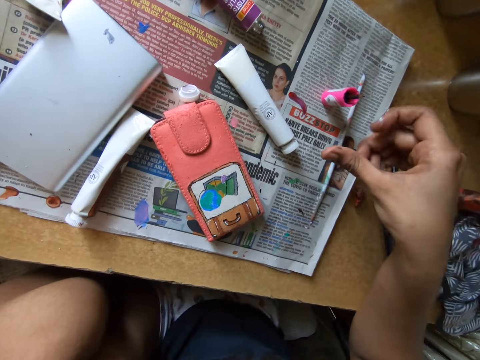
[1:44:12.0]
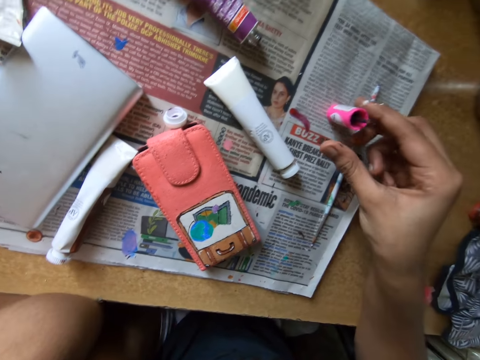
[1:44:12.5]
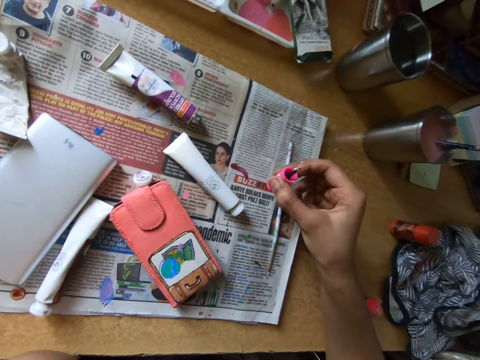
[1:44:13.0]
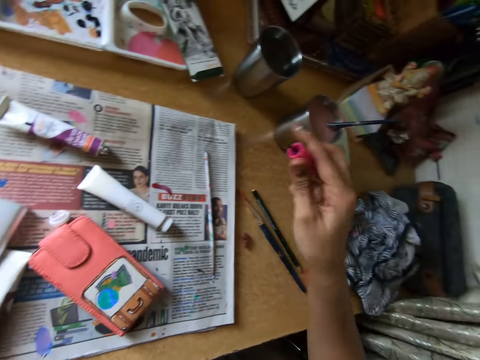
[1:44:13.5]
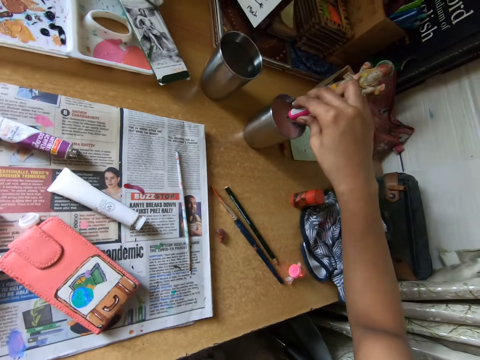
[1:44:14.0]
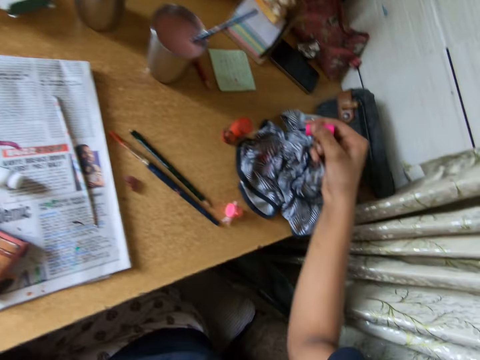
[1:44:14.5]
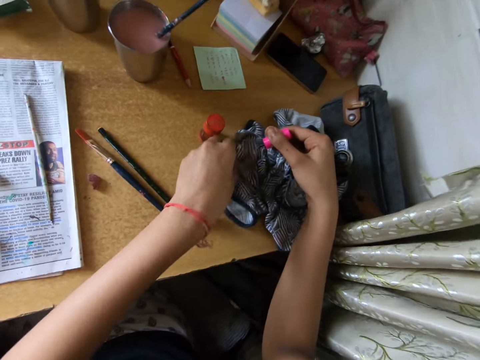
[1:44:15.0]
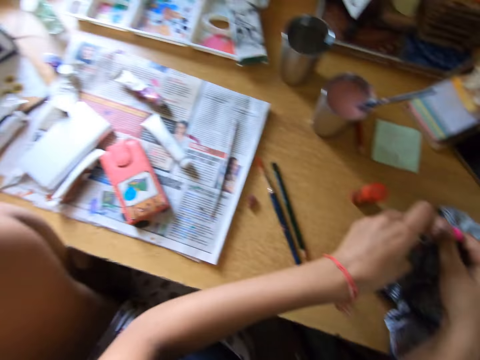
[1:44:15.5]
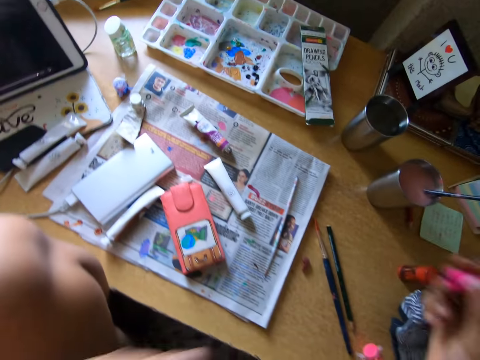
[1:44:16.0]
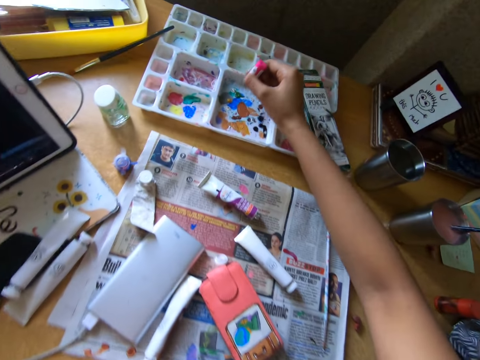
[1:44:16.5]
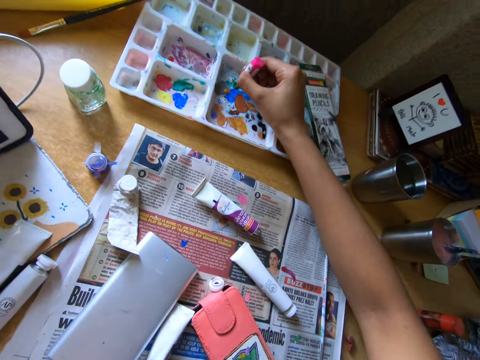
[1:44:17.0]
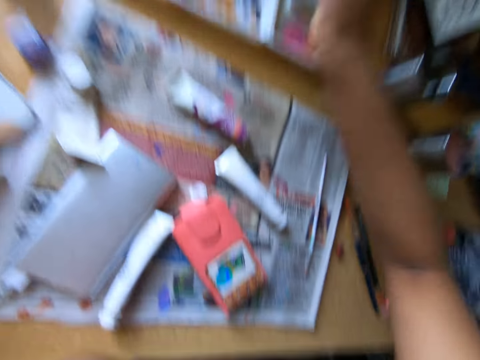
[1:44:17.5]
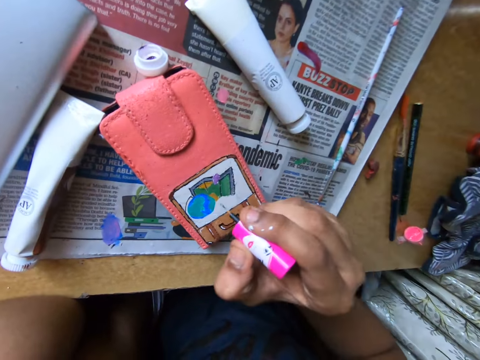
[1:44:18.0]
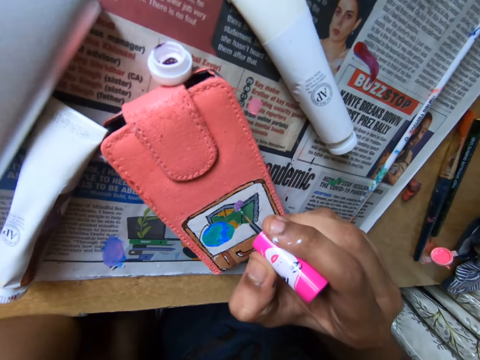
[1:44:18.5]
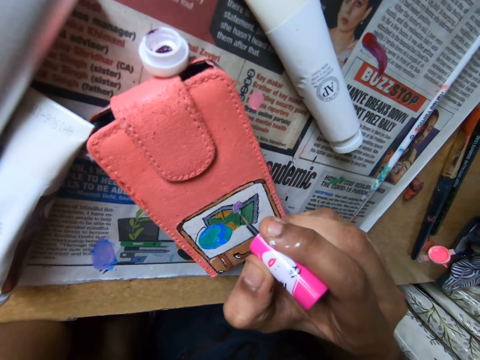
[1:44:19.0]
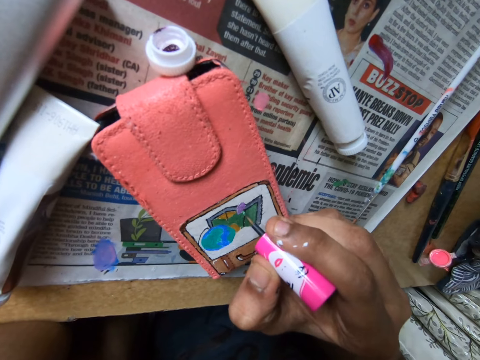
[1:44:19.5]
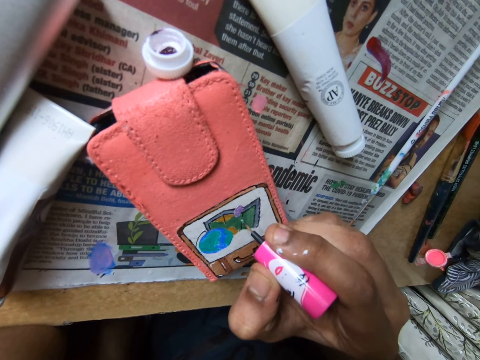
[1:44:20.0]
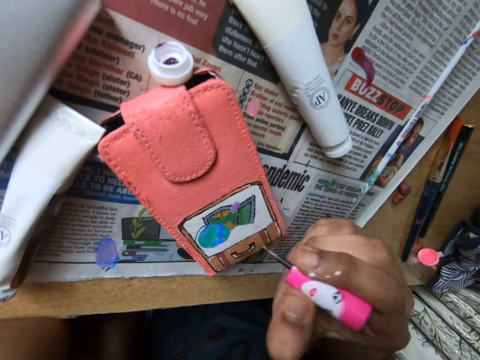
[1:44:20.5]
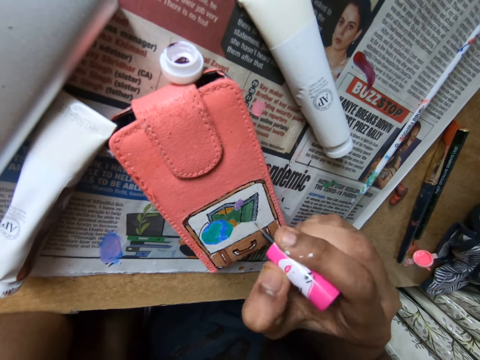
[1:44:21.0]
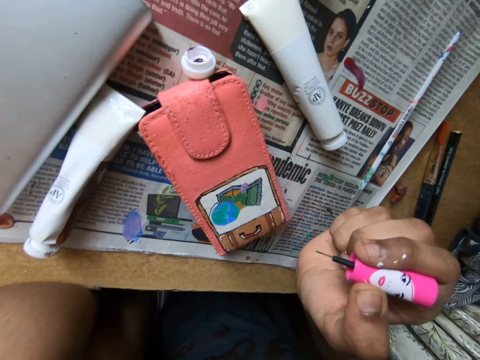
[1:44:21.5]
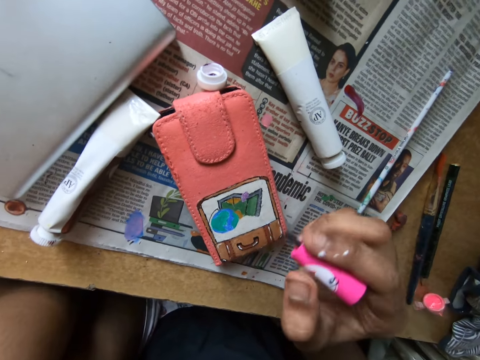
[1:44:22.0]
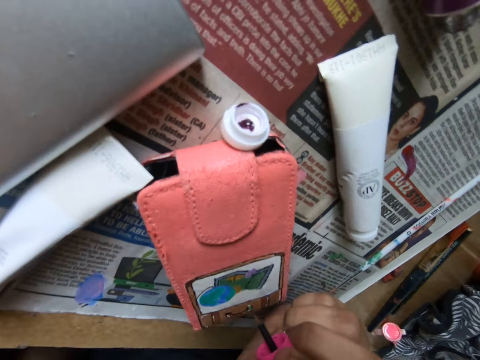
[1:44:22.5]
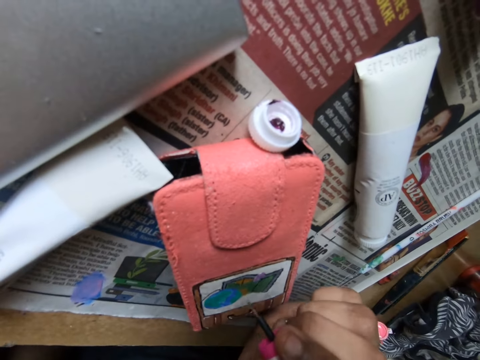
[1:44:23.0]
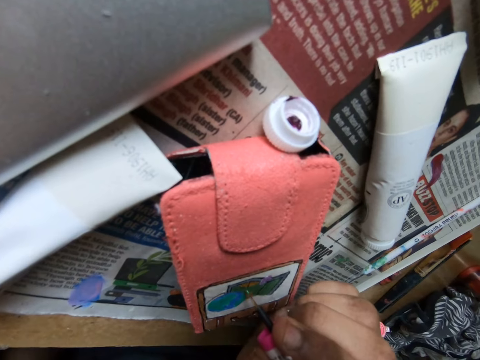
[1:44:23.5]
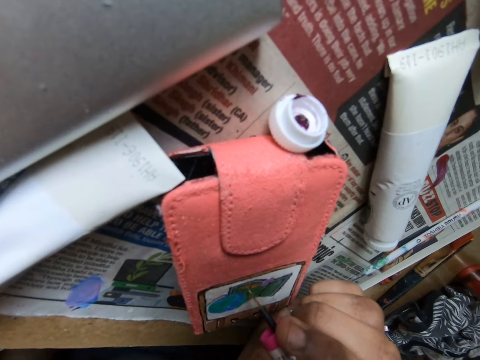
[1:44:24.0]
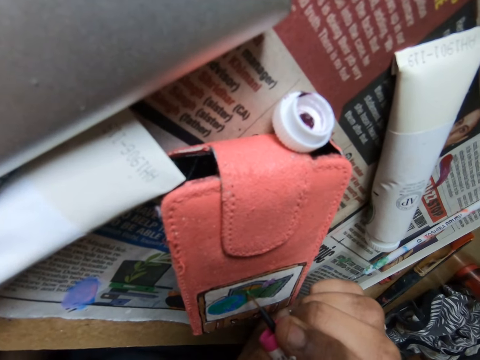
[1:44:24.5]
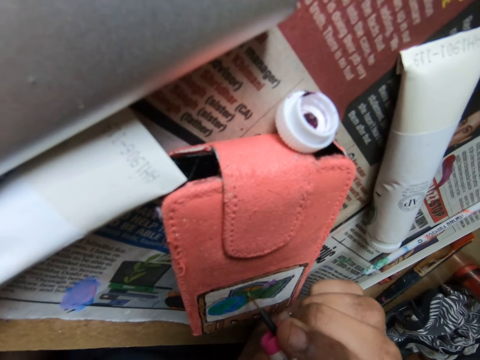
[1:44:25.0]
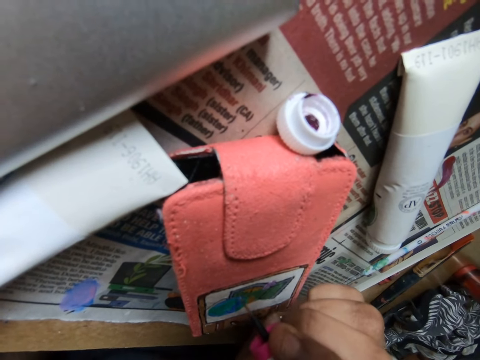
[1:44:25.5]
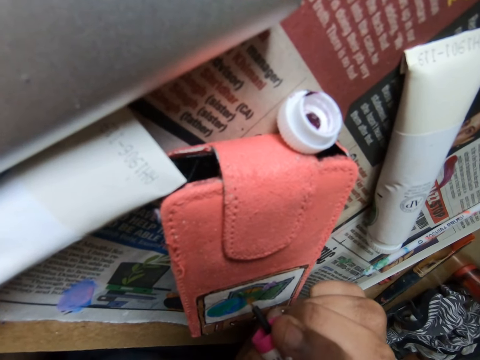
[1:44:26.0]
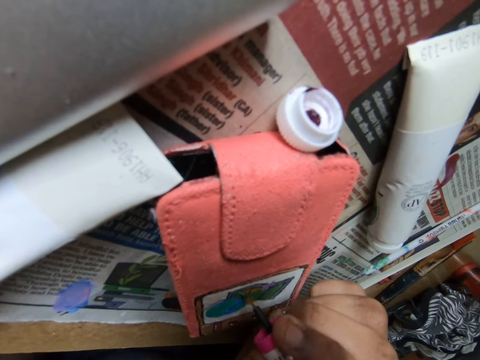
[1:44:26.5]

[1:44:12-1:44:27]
The camera wearer takes the pink paint brush from the table with her right hand. She dips the pink paint brush in a cup of paint on the table. She cleans the pink paint brush with a rag on the table with her left hand. She takes paint from the paint palette with the pink paint brush in her right hand. She paints on the wallet with the pink paint brush in her right hand. She bends down.

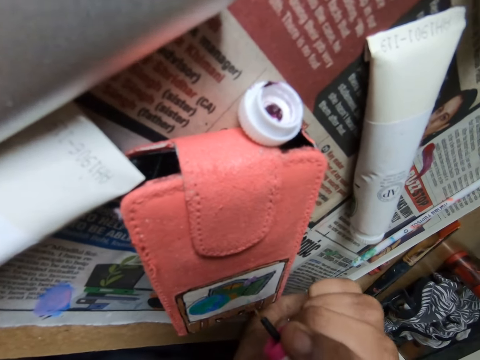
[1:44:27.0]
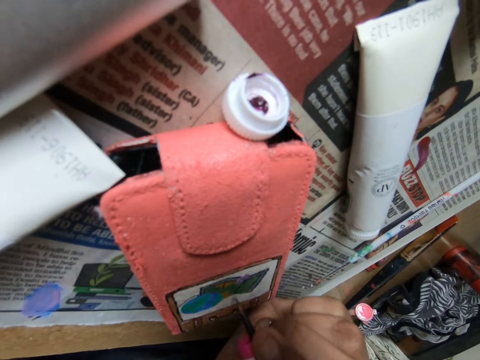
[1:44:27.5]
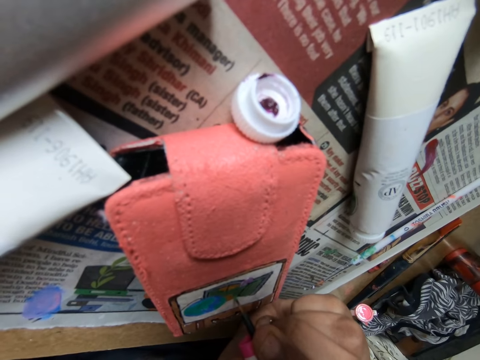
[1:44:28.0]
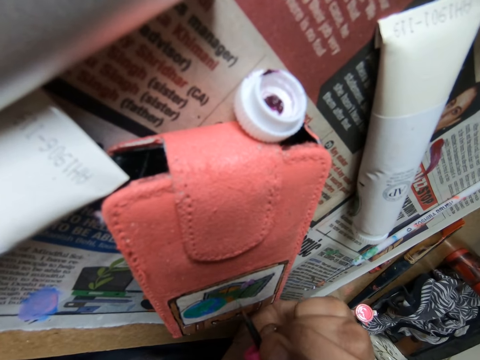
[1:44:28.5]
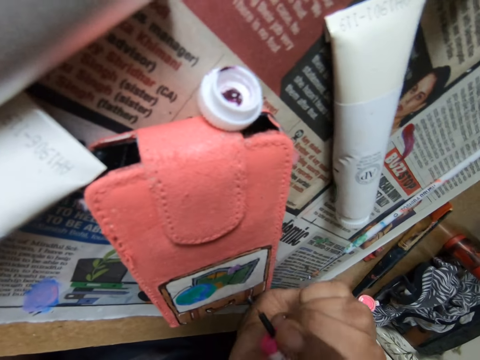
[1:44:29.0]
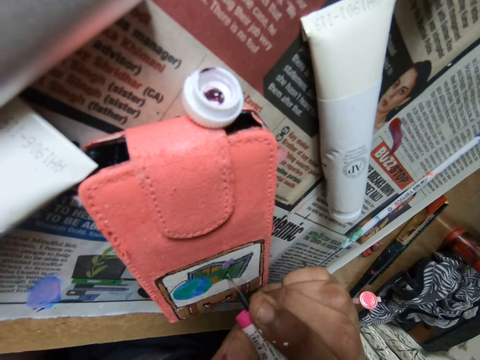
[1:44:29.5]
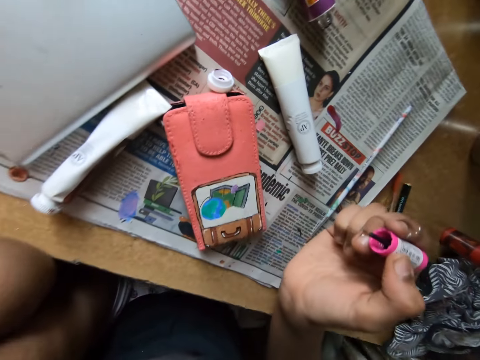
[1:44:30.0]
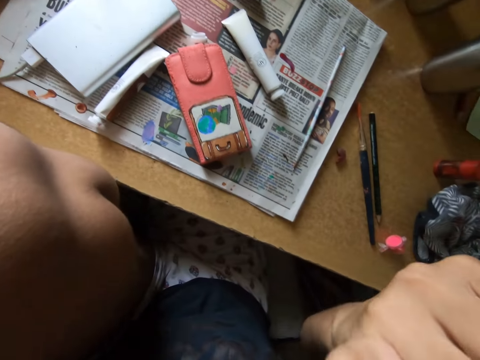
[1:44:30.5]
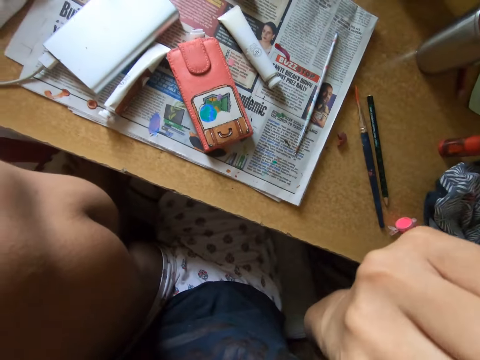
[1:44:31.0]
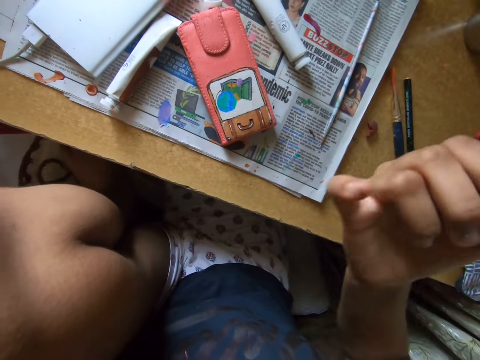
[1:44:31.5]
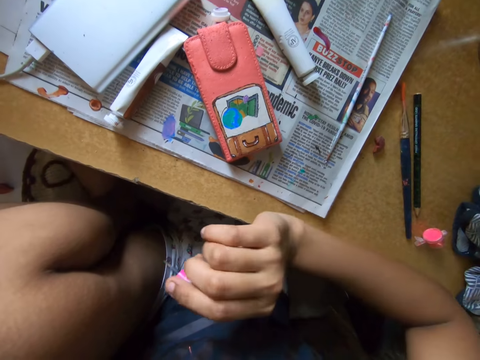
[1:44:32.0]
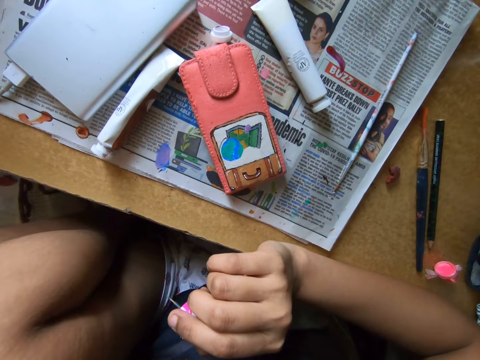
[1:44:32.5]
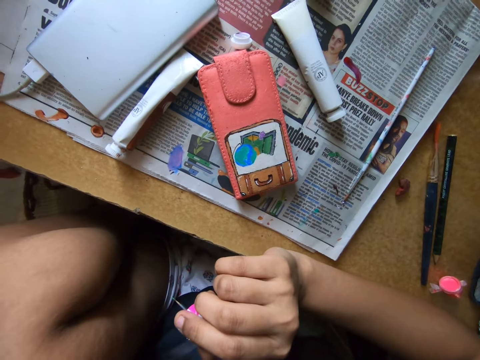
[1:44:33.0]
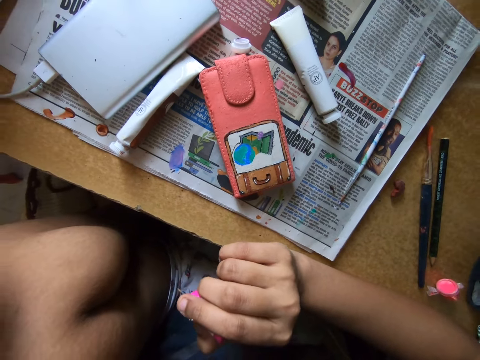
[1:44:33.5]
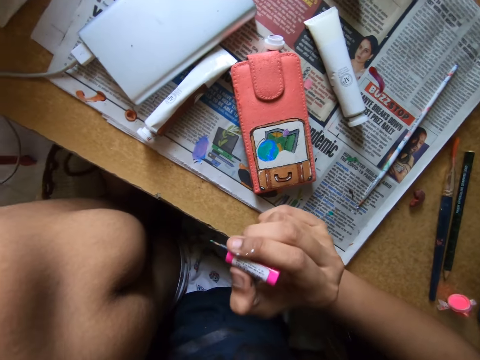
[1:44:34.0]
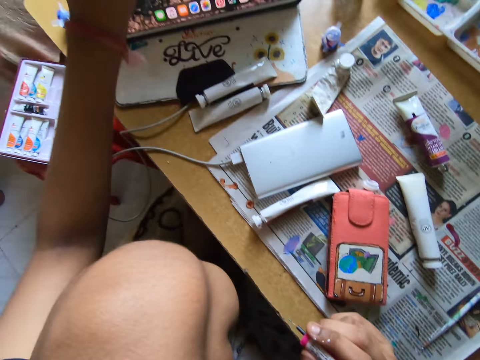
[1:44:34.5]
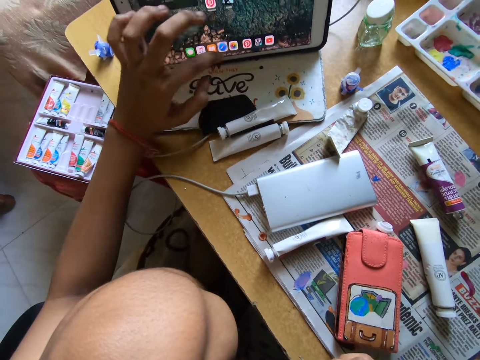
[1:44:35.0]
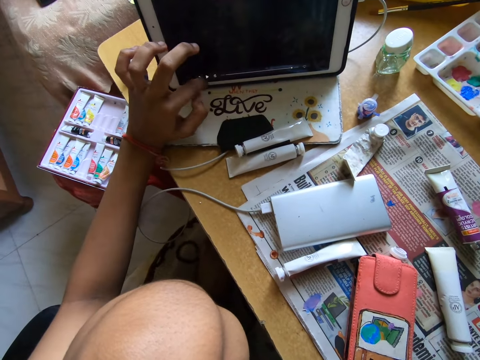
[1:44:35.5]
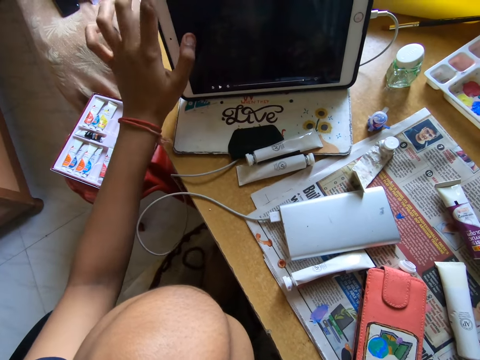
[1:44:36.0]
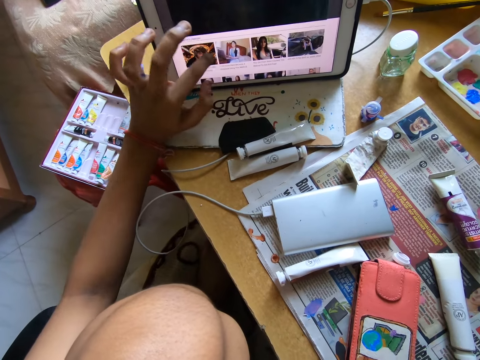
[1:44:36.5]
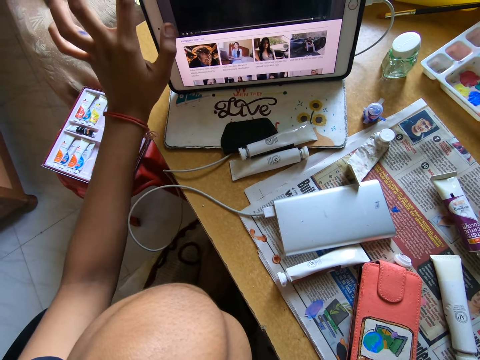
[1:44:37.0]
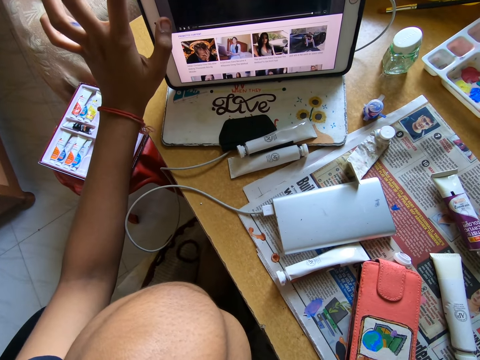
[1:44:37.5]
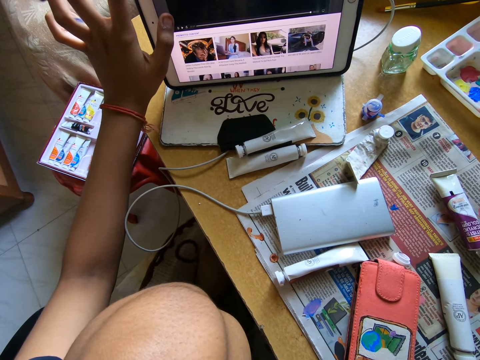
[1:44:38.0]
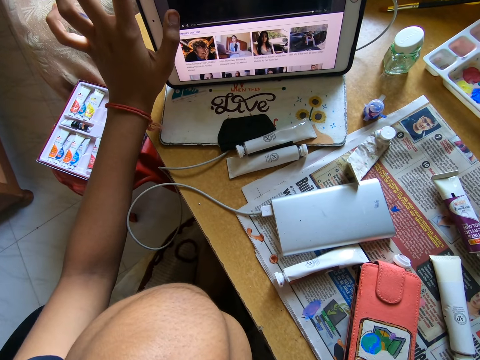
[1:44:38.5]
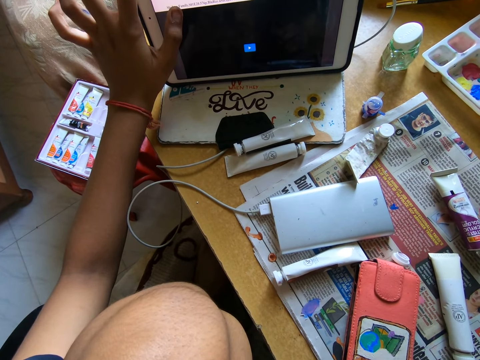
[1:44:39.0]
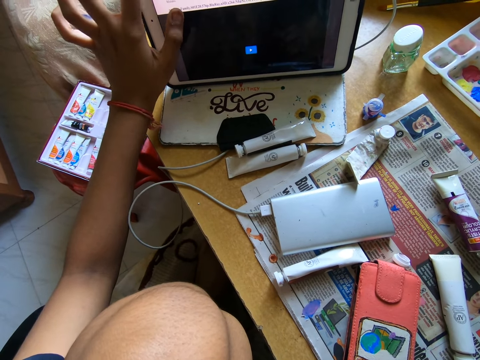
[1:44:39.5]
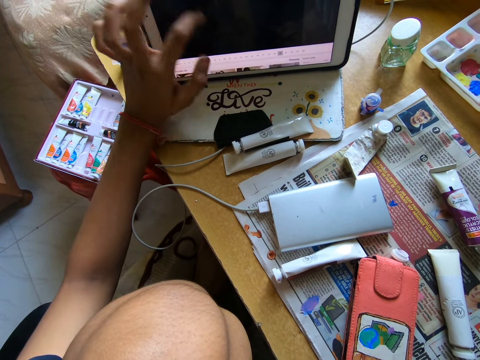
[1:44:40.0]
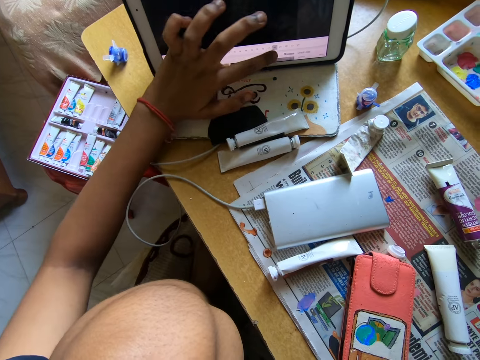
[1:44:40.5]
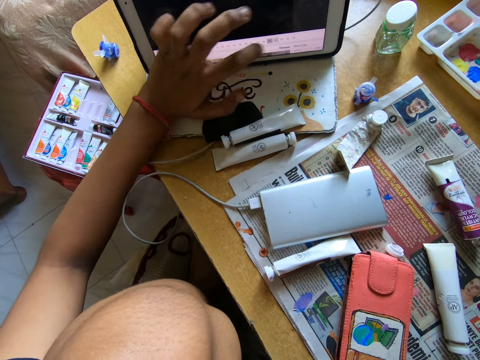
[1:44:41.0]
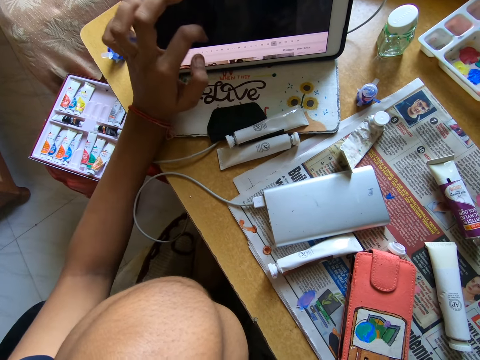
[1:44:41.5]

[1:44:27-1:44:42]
The camera wearer turns around. She scratches her face with her right hand. She holds a paint lid tip. She turns around. She presses an iPad on the table with her left hand.
